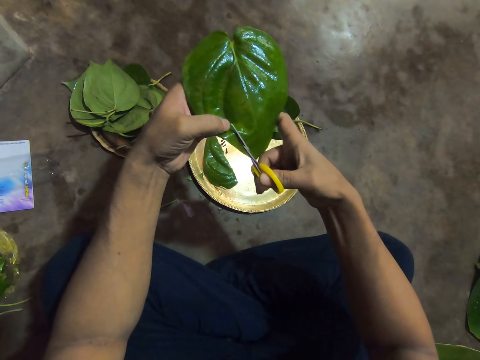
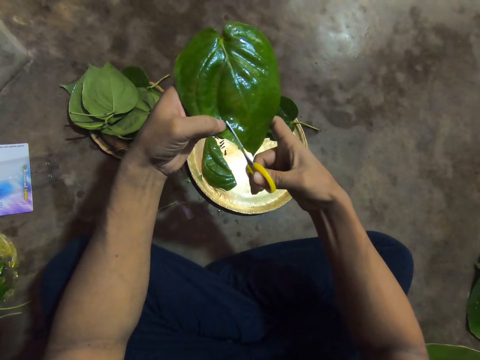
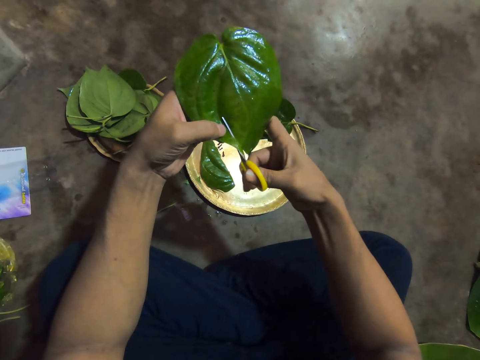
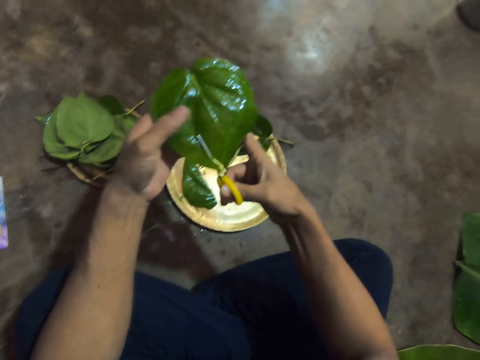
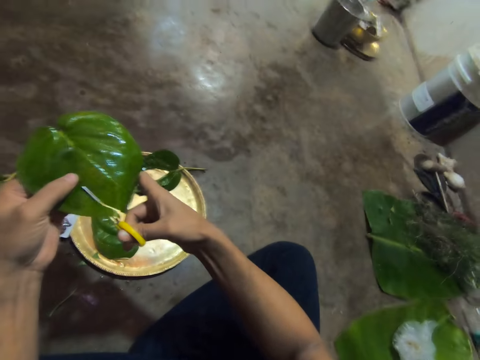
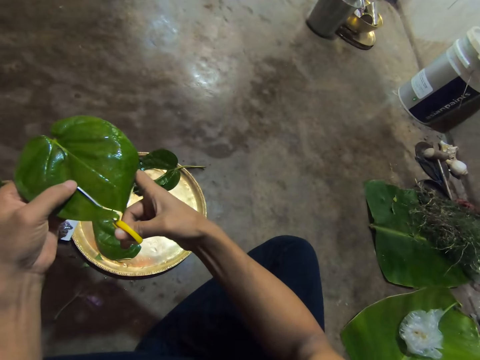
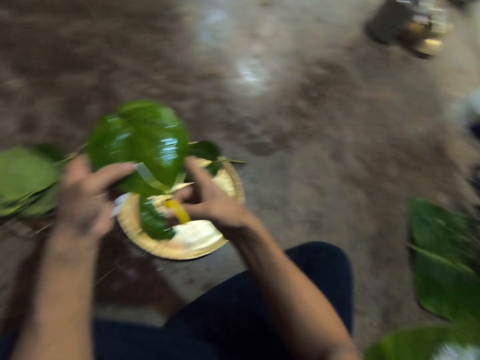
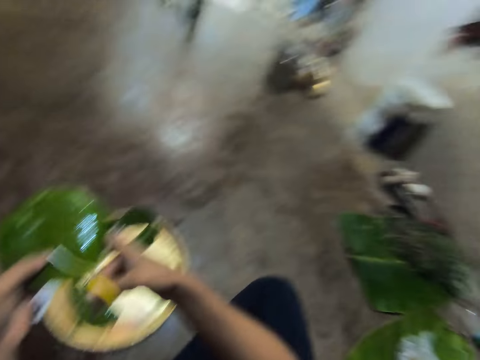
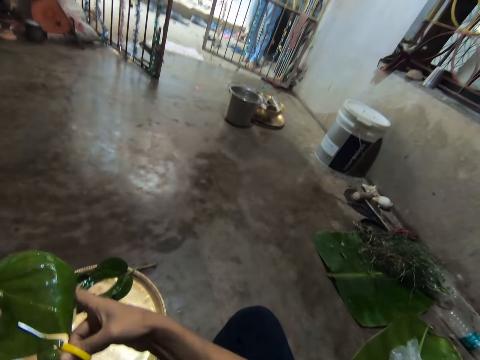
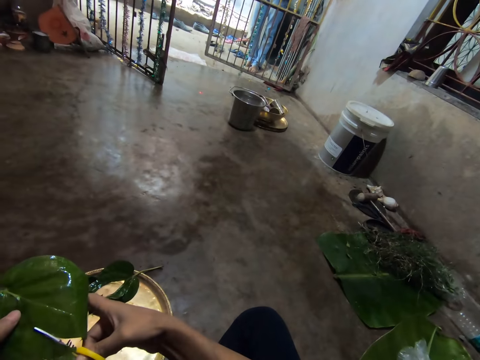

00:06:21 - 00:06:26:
The camera wearer converses with a man.

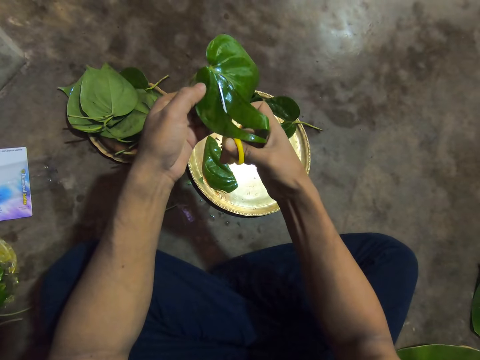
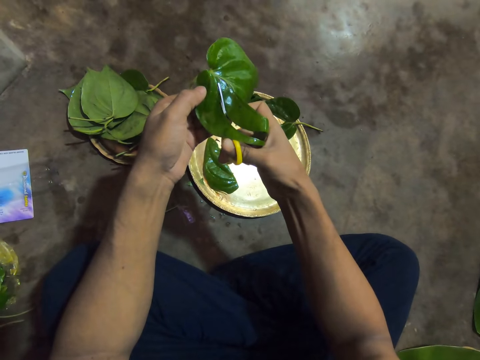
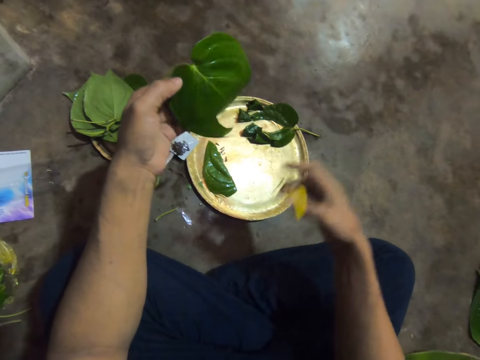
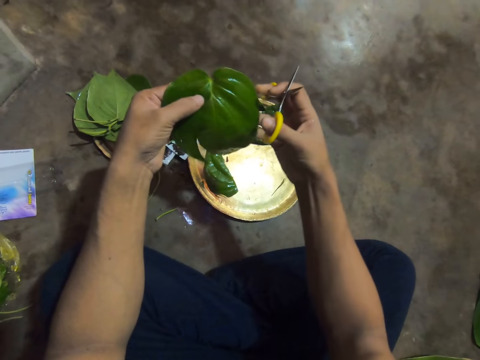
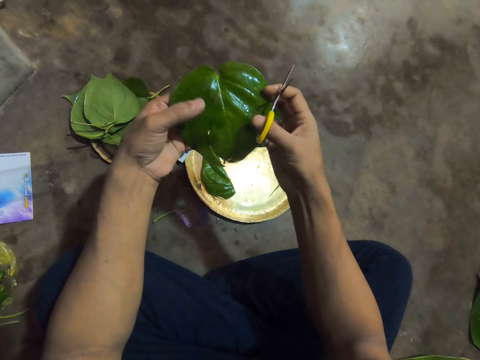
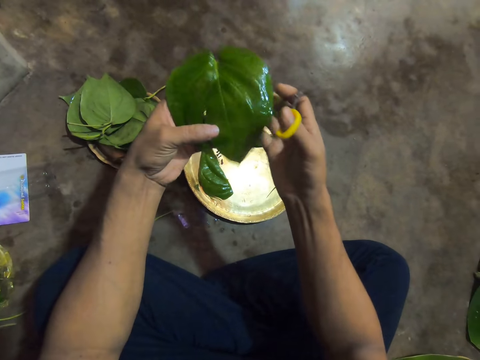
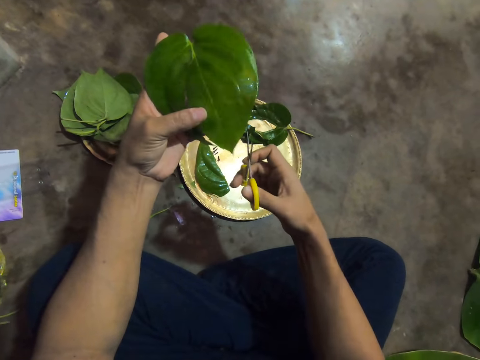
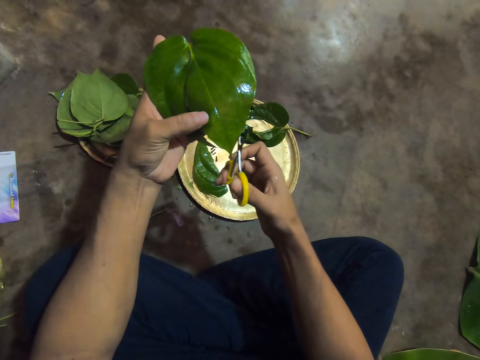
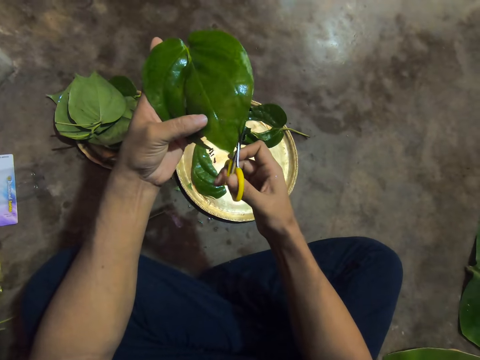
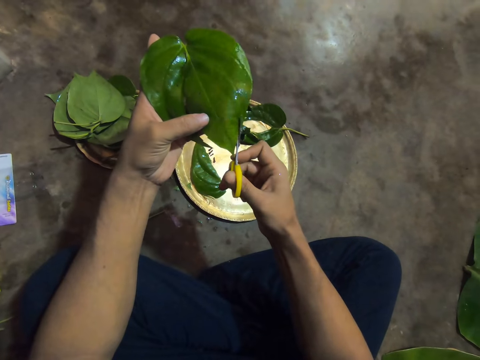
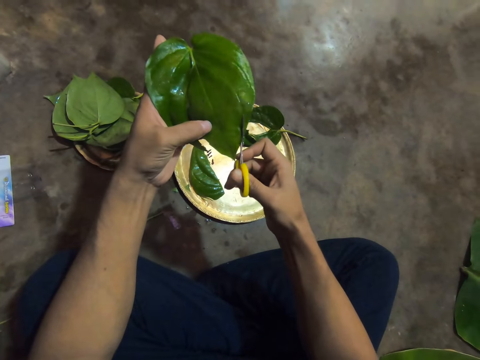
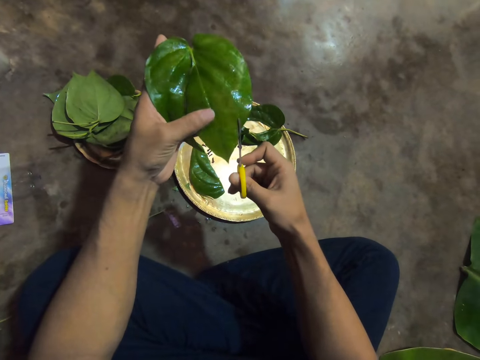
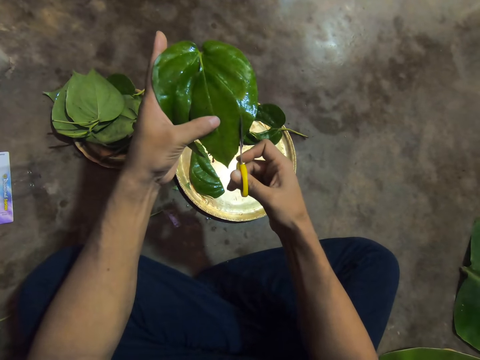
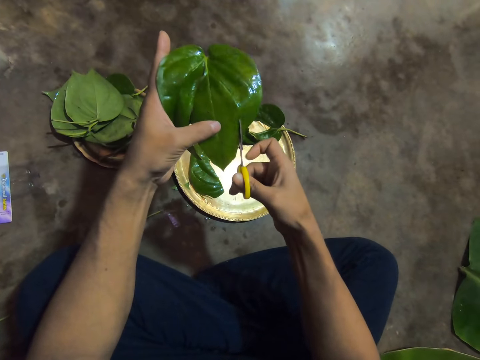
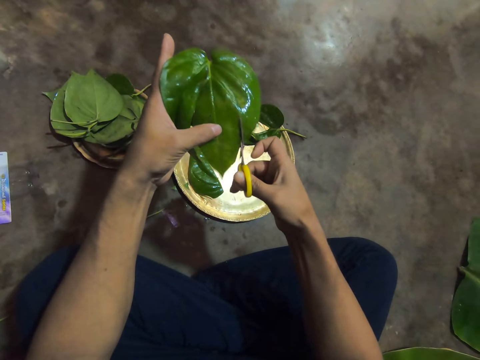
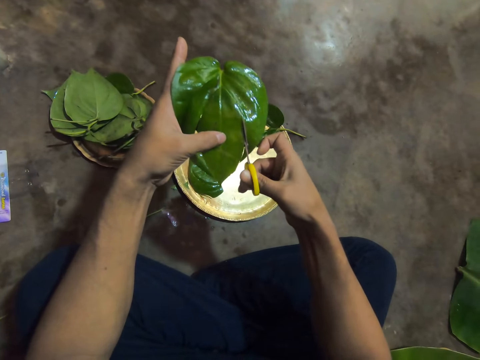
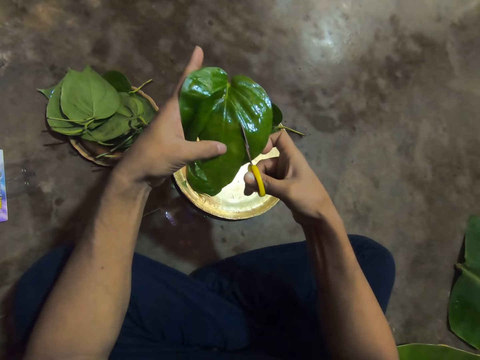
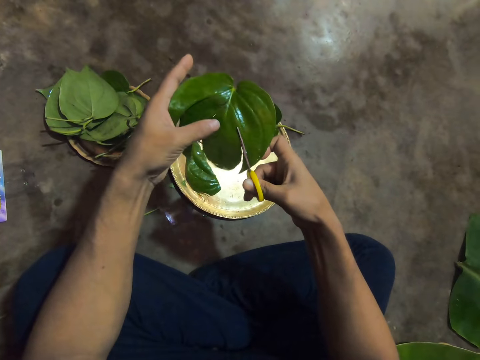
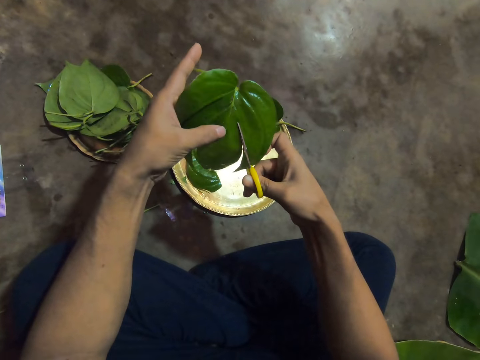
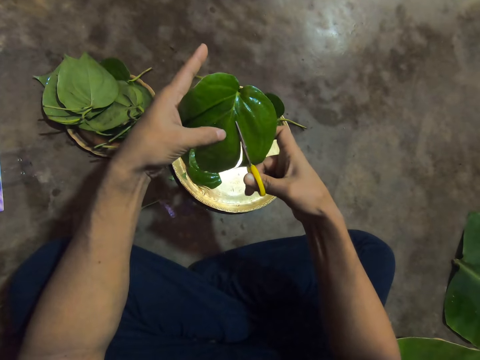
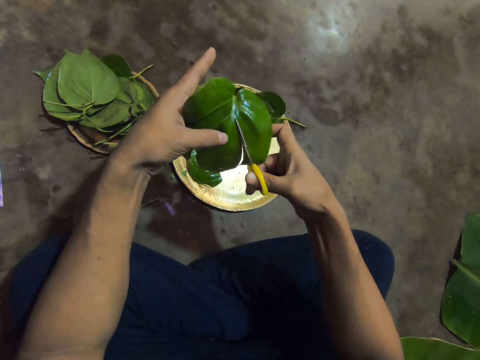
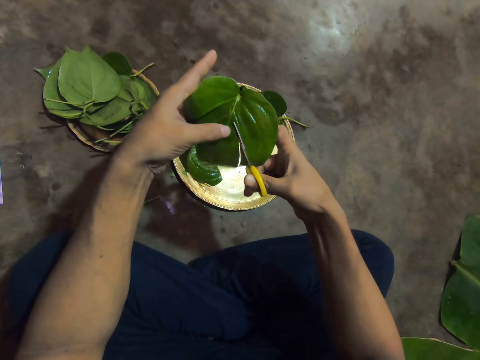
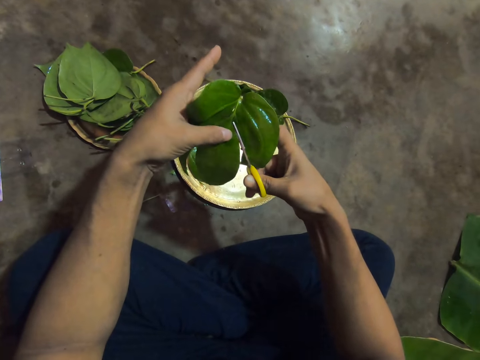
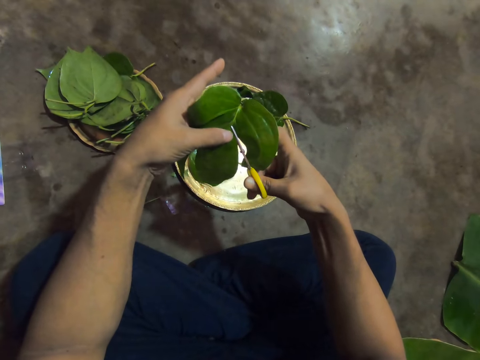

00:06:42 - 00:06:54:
The camera wearer holds the leaf with both hands. He holds the leaf with his left hand. He cuts the leaf in his left hand with the pair of scissors in his right hand.

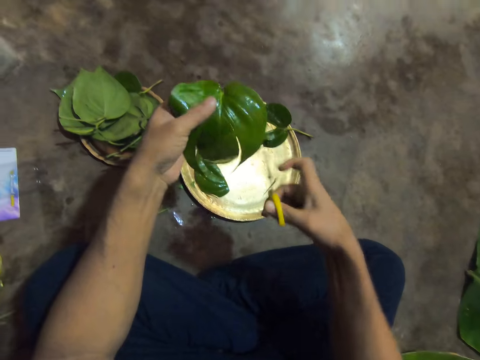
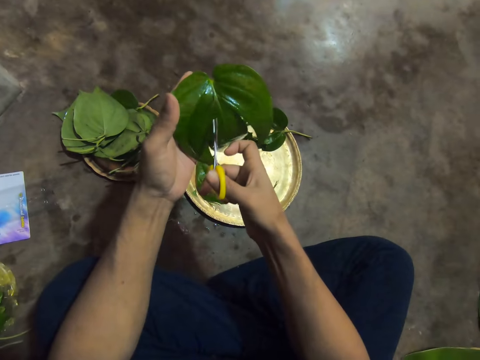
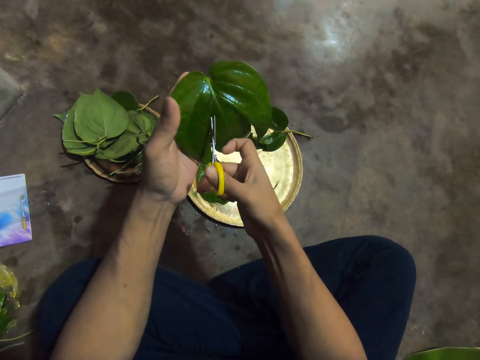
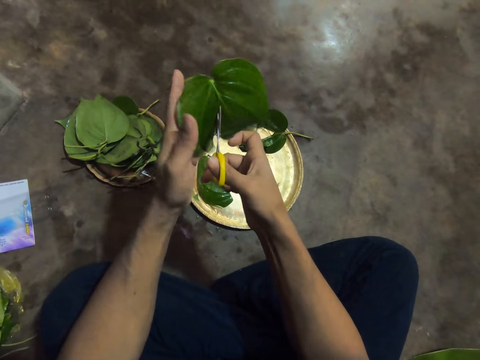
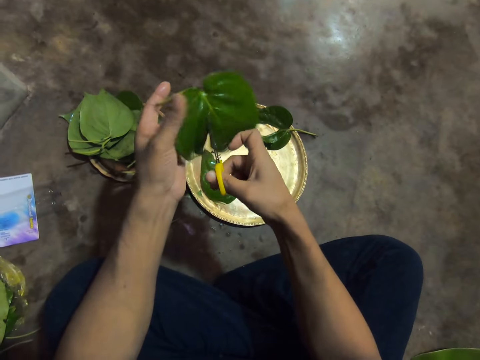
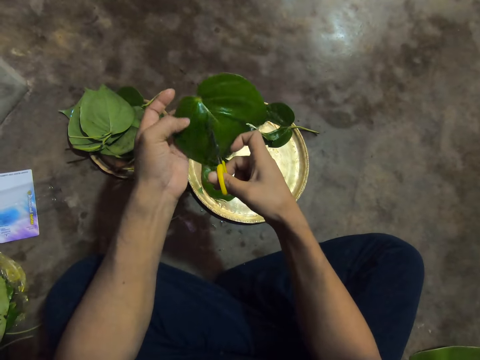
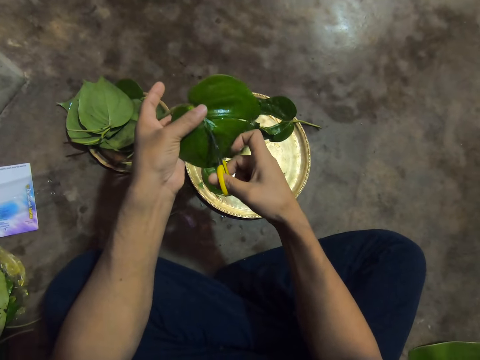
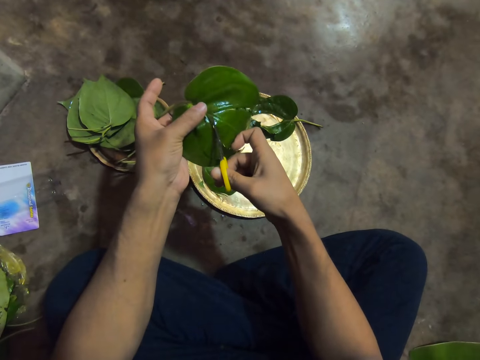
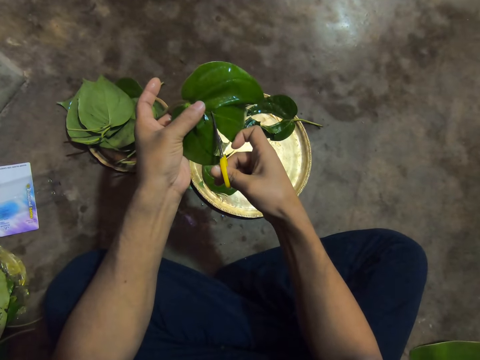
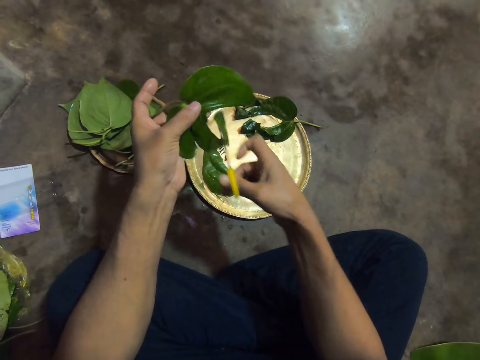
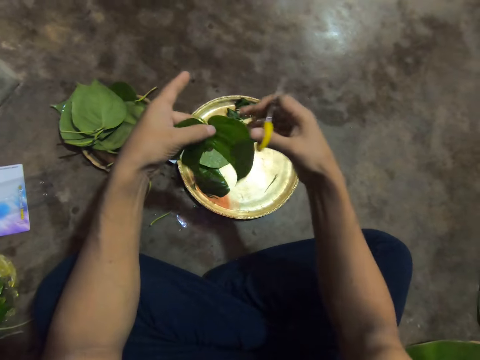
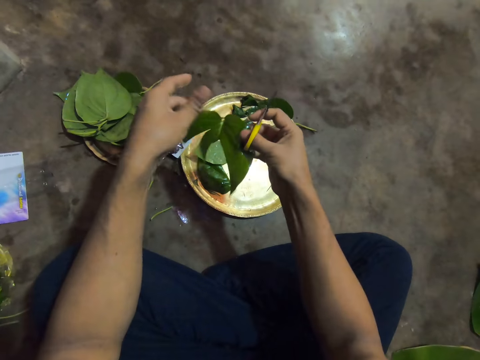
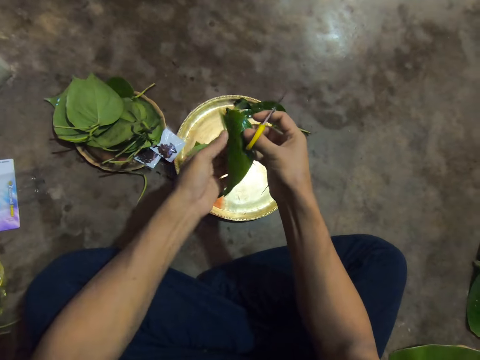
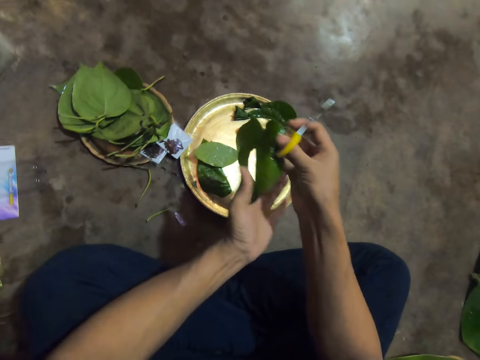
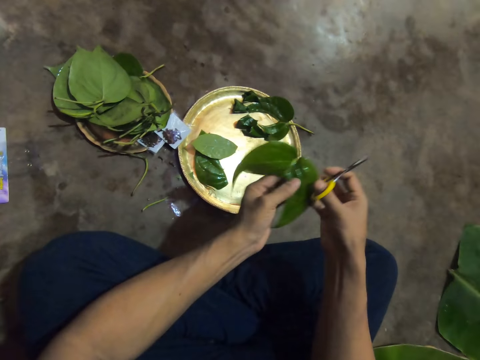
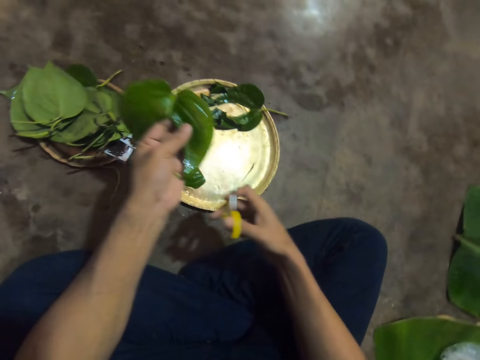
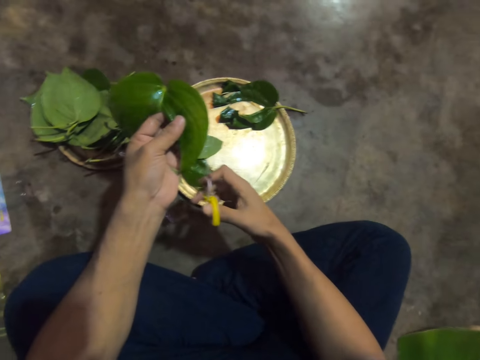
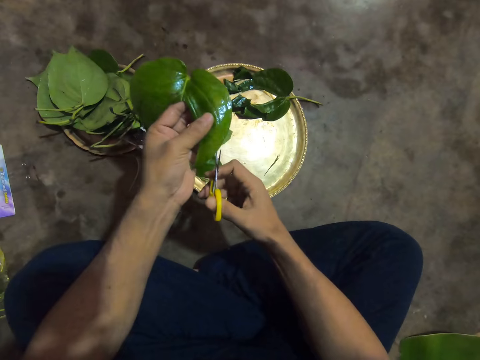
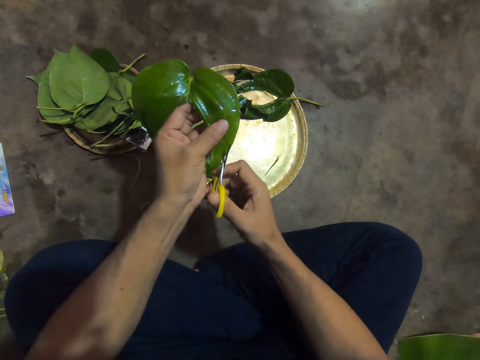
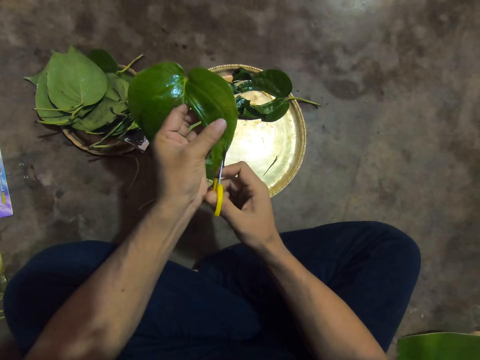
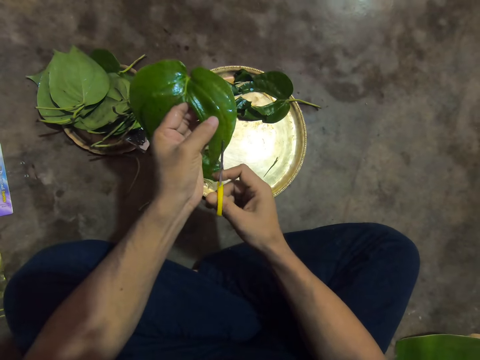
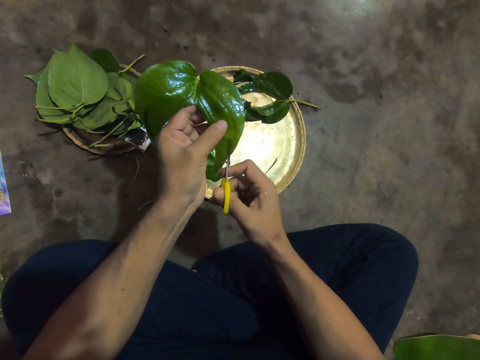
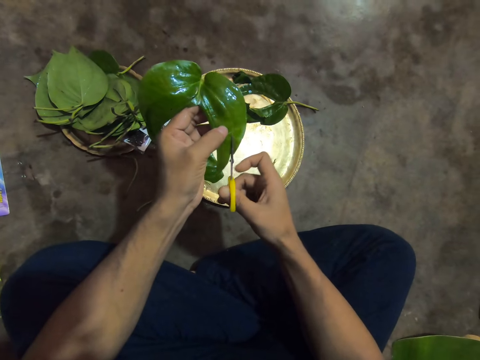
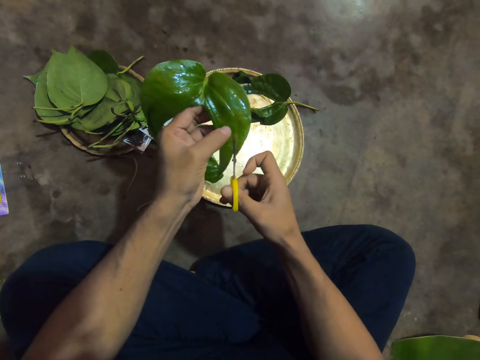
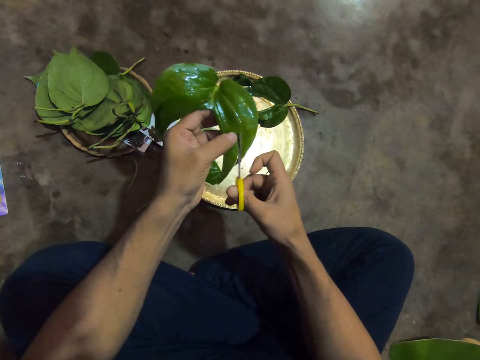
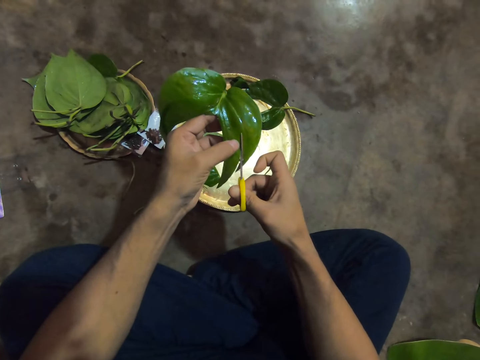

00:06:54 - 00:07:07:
The camera wearer passes the leaf from his left hand to his right hand. He passes the leaf from his right hand to his left hand. He holds the leaf. He cuts the leaf in his left hand with the pair of scissors in his right hand.
